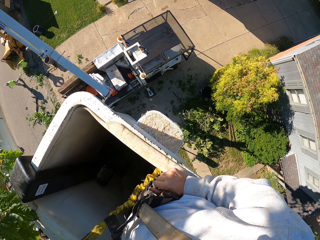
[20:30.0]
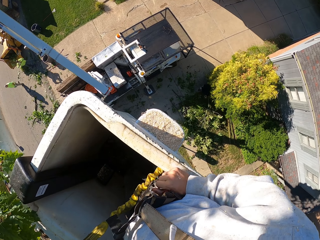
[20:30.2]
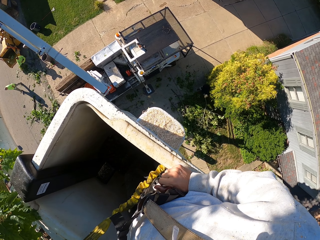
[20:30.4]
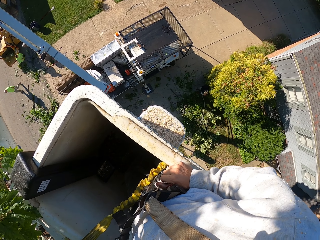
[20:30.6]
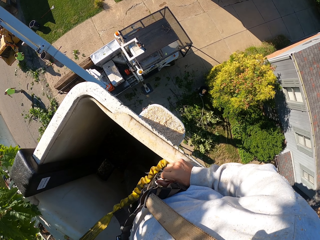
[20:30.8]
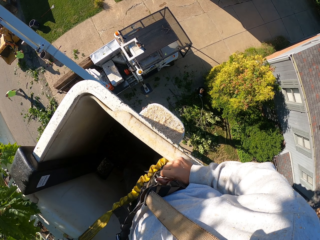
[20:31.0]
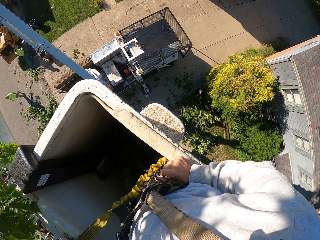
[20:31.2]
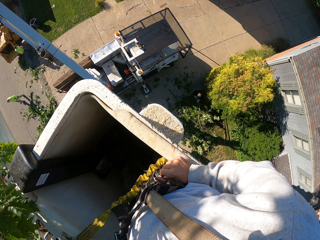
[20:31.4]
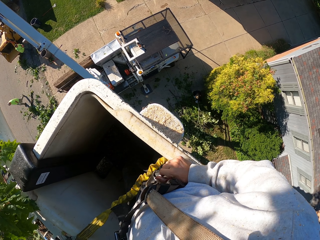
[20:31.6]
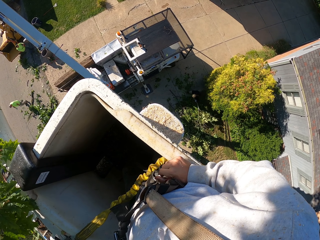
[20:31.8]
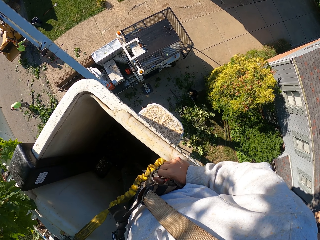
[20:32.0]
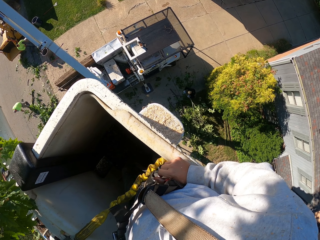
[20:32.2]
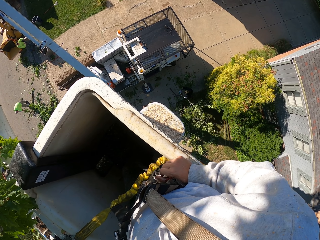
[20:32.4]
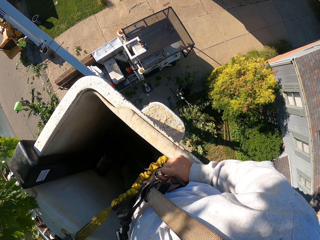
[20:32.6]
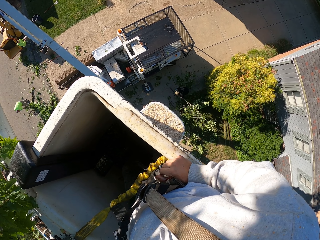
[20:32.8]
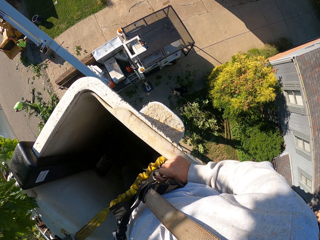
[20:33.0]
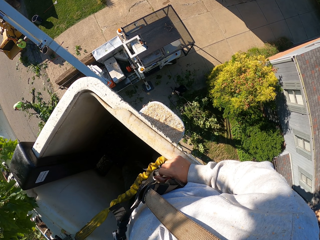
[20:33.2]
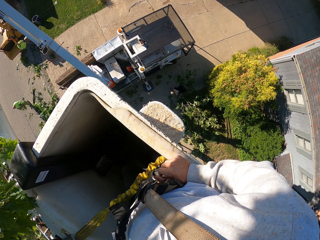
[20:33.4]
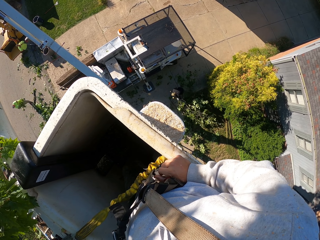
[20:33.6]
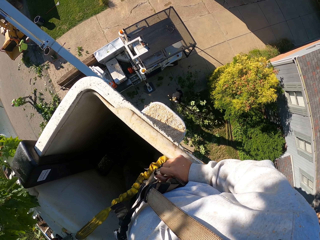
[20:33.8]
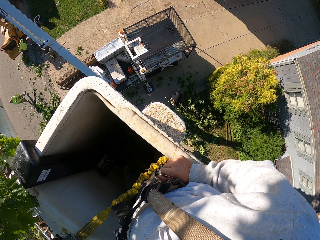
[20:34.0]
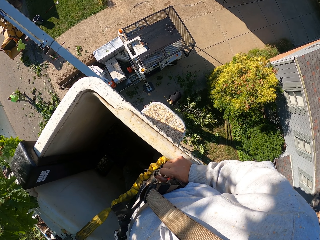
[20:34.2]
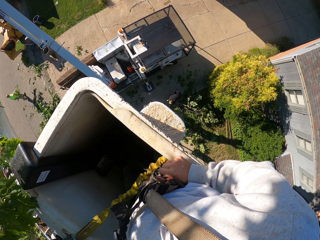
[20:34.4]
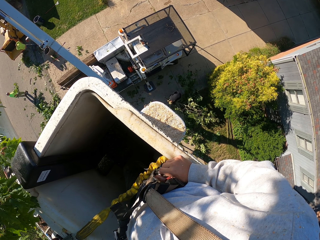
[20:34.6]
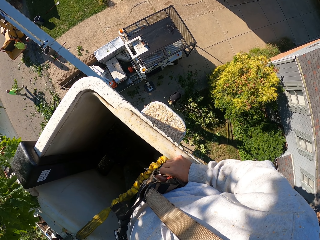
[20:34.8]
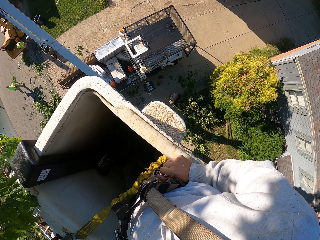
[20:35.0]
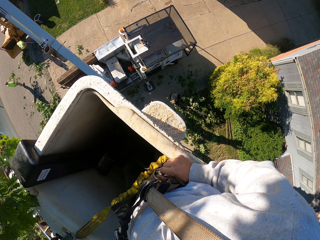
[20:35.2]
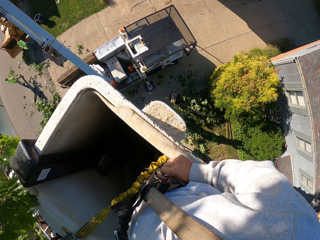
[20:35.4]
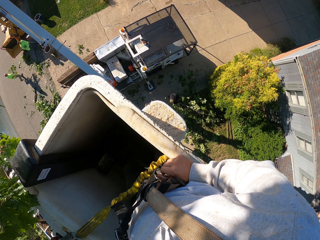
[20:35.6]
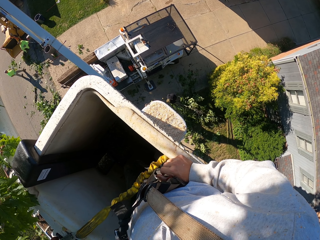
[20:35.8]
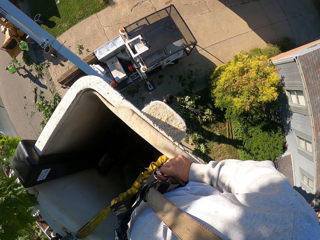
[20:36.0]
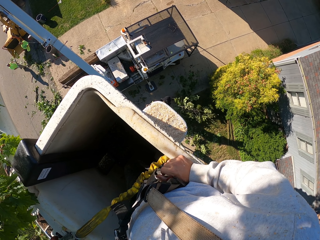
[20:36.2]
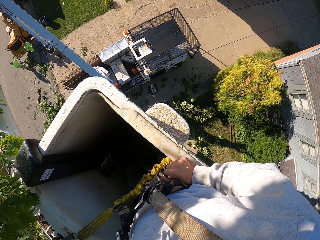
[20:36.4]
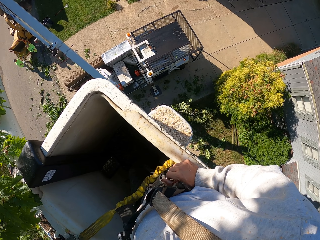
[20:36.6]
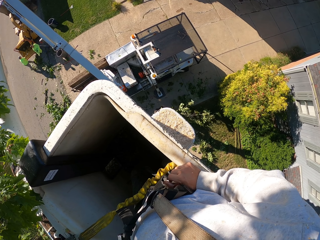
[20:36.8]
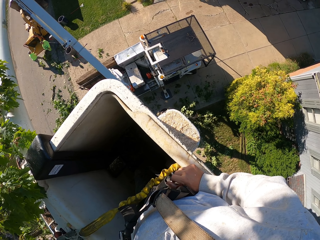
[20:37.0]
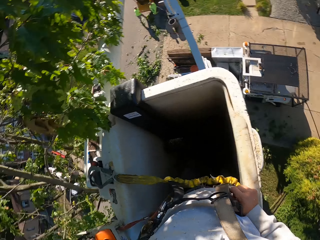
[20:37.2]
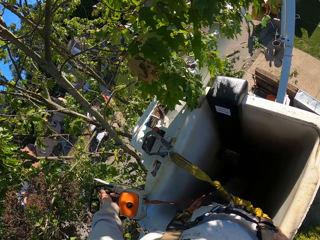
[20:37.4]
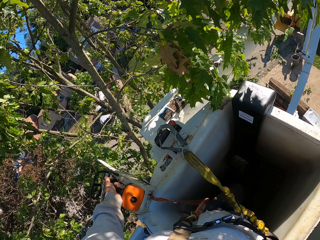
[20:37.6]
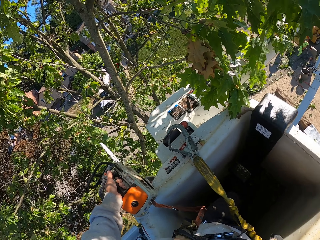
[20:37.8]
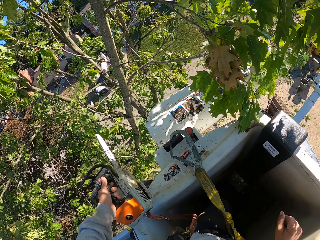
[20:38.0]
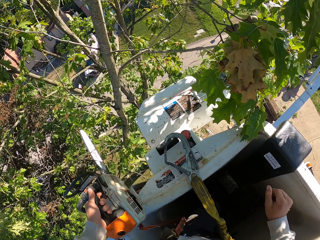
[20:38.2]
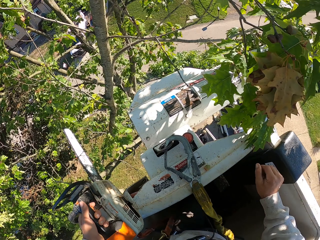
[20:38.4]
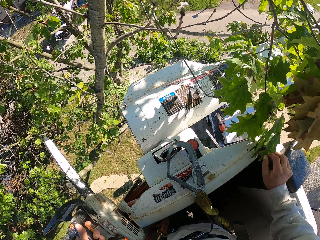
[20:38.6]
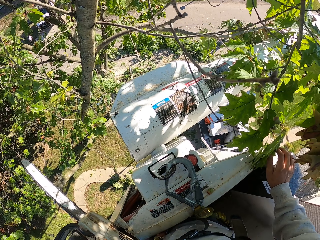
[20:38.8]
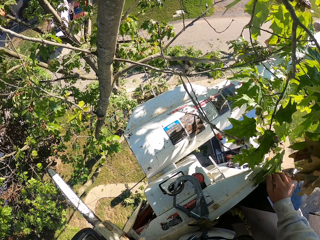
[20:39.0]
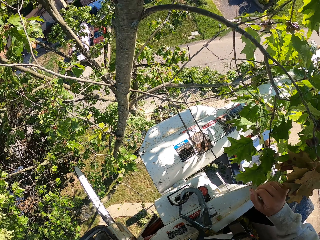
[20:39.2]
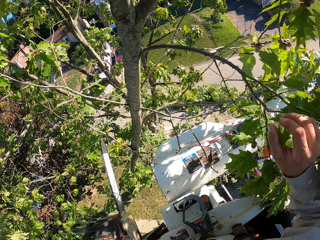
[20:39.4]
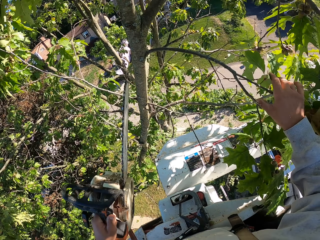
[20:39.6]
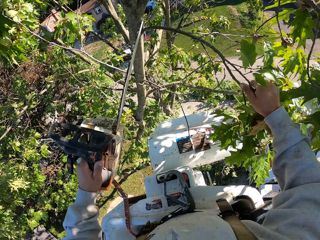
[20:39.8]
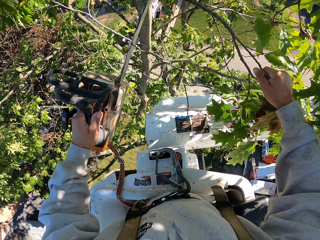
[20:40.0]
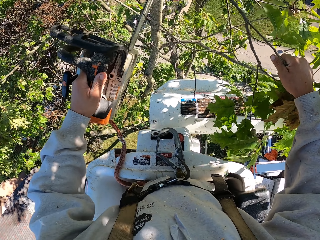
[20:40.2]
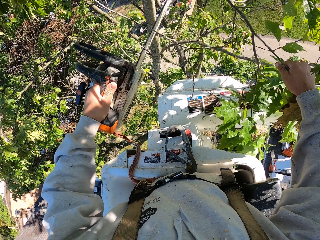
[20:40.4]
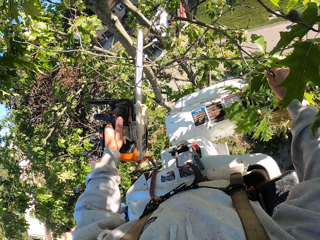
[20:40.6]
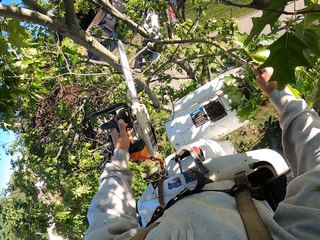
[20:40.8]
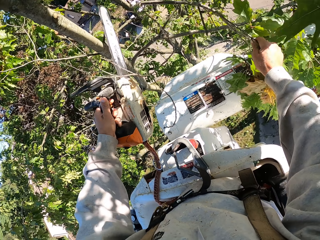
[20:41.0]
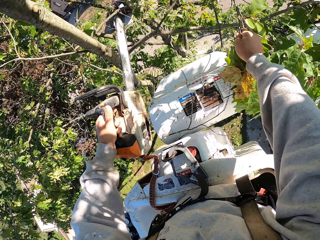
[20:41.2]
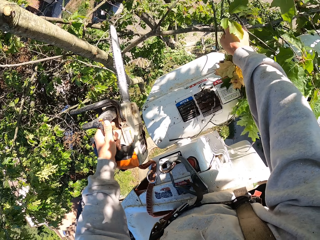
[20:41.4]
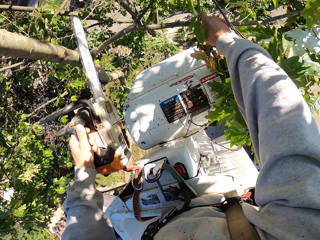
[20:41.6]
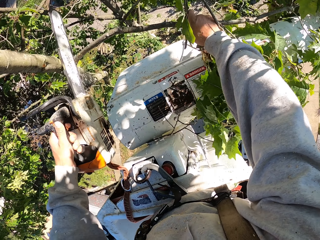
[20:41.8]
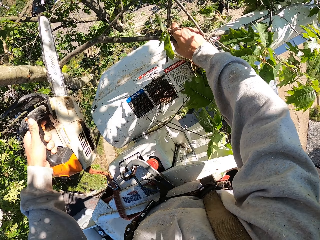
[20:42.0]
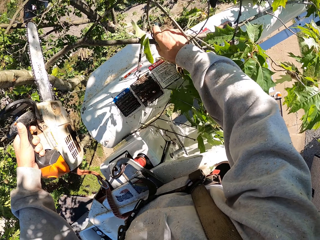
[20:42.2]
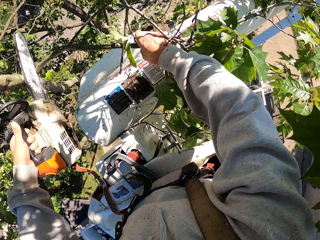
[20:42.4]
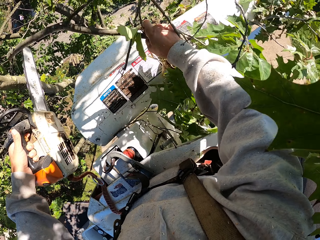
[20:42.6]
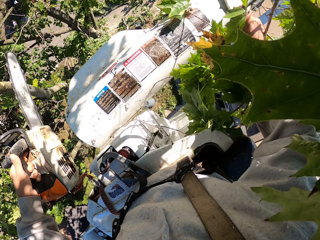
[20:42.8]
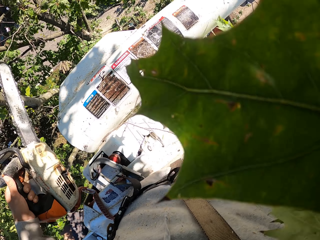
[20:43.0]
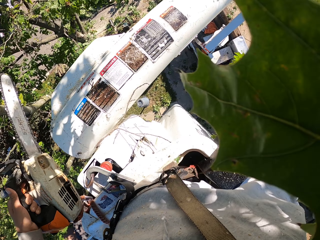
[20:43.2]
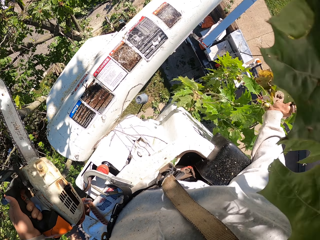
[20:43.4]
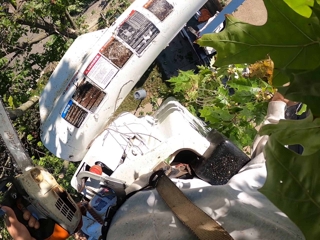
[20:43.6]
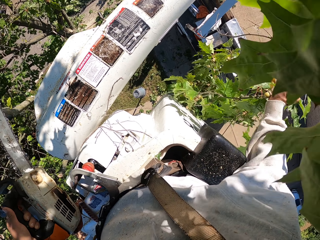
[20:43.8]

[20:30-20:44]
A man carries some tree branches from the ground with both hands. The man picks the trees. Another man carries some tree branches from the ground with both hands. The other man throws the tree branches into the truck with both hands. The first man walks around. The camera wearer holds a tree branch with his right hand. He touches the tree and cuts the tree branch from the tree with the chain saw in his left hand. He holds the tree branch with his right hand. He drops the tree. He cuts the tree branch from the tree with the chain saw in his left hand.

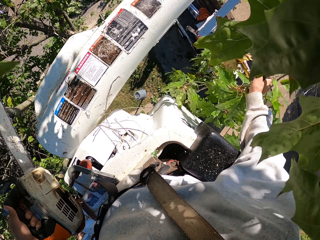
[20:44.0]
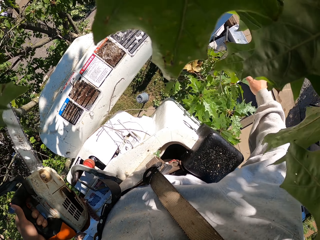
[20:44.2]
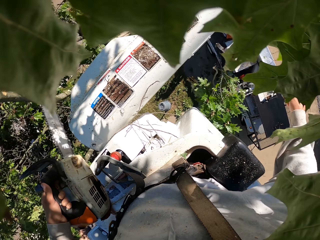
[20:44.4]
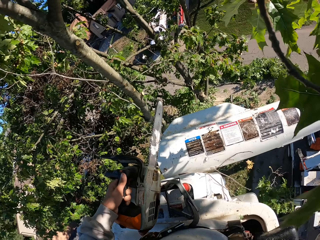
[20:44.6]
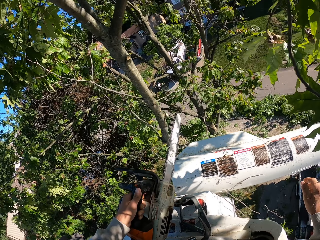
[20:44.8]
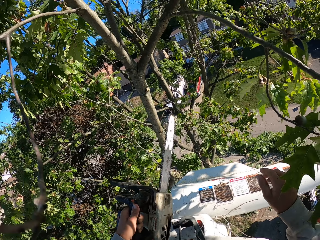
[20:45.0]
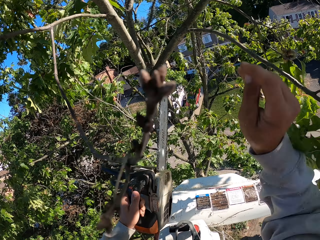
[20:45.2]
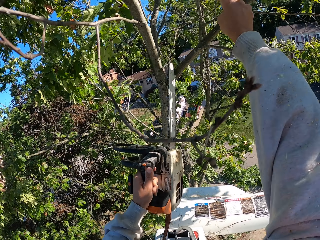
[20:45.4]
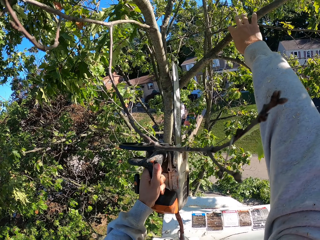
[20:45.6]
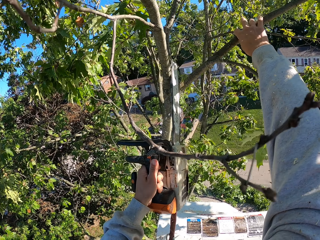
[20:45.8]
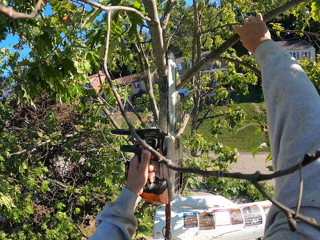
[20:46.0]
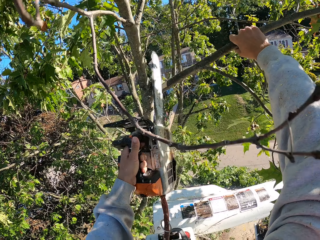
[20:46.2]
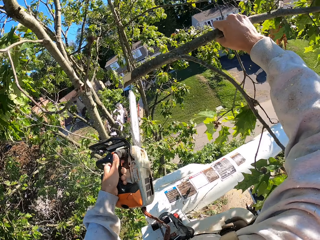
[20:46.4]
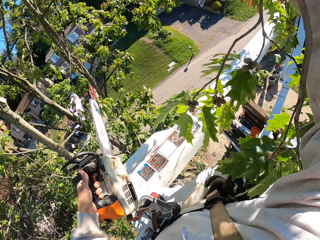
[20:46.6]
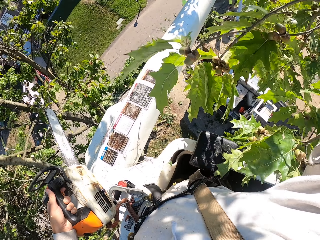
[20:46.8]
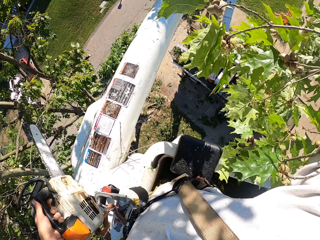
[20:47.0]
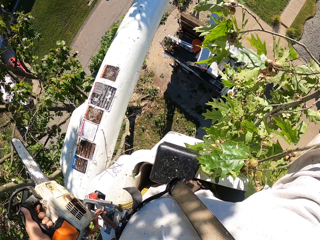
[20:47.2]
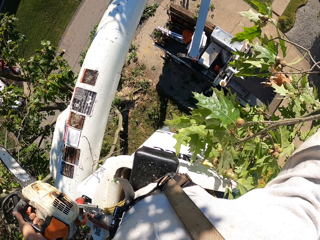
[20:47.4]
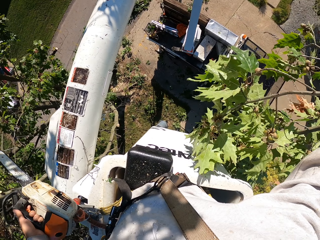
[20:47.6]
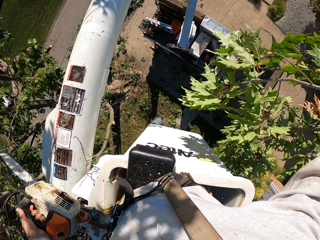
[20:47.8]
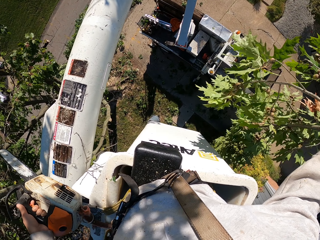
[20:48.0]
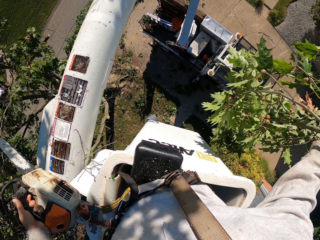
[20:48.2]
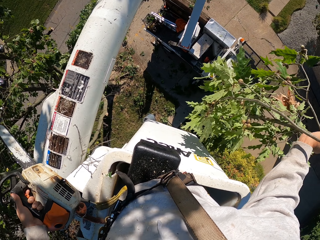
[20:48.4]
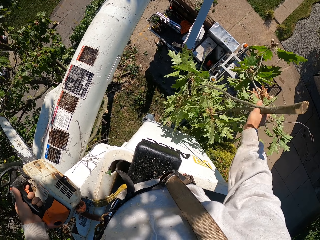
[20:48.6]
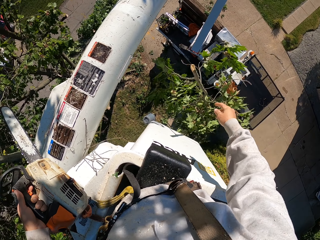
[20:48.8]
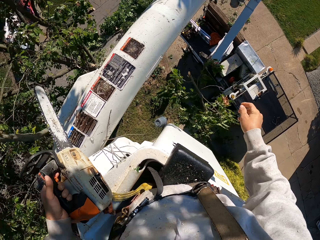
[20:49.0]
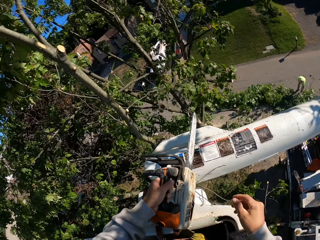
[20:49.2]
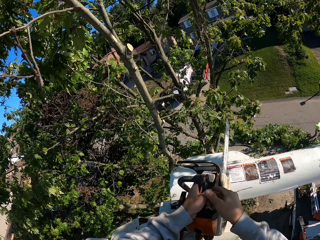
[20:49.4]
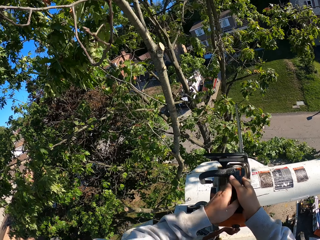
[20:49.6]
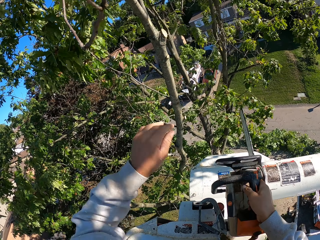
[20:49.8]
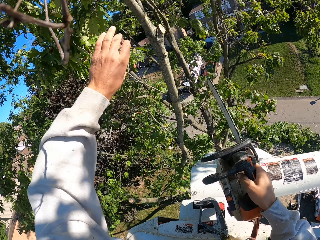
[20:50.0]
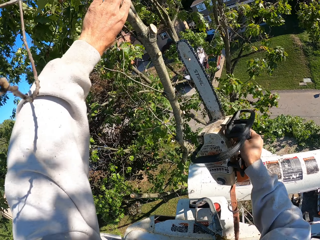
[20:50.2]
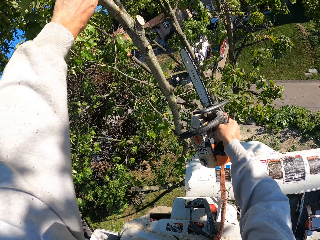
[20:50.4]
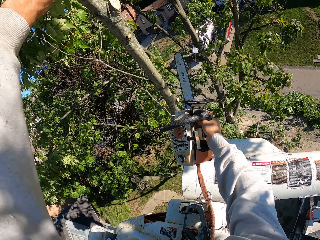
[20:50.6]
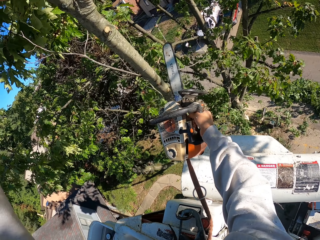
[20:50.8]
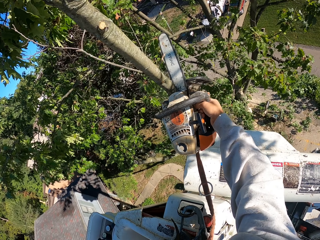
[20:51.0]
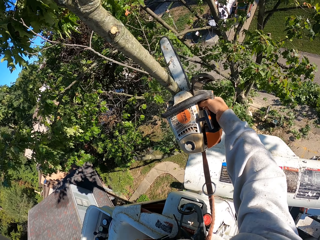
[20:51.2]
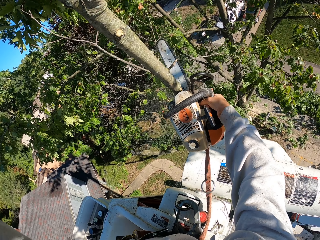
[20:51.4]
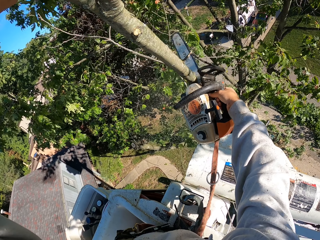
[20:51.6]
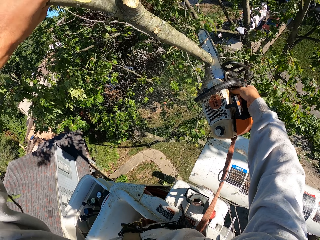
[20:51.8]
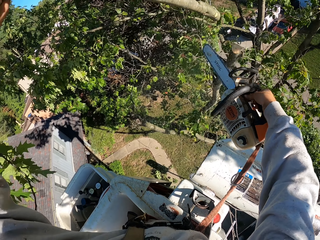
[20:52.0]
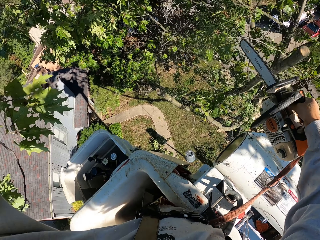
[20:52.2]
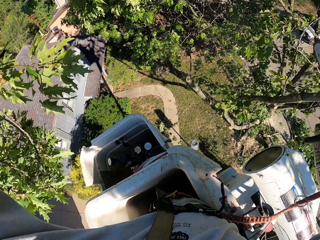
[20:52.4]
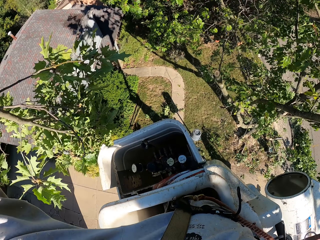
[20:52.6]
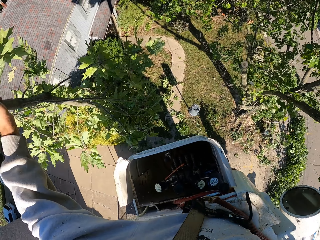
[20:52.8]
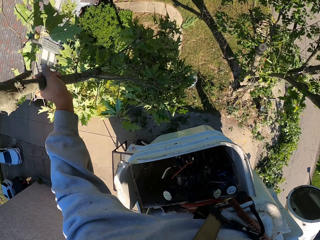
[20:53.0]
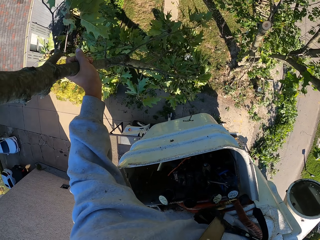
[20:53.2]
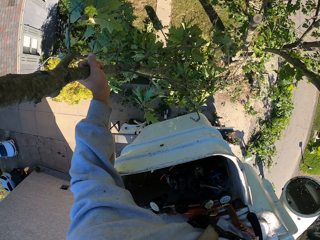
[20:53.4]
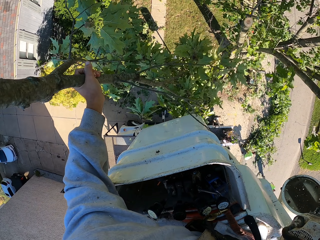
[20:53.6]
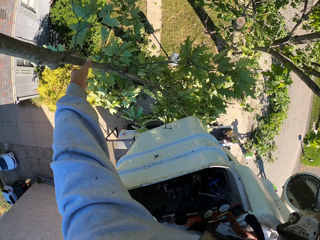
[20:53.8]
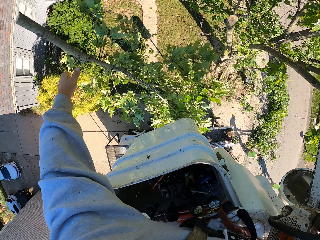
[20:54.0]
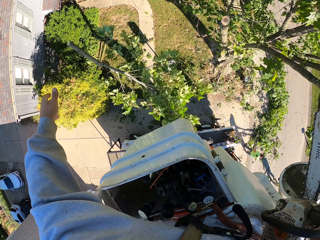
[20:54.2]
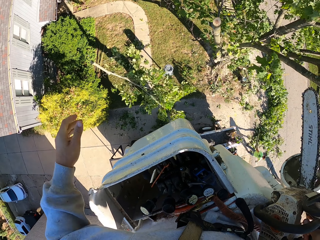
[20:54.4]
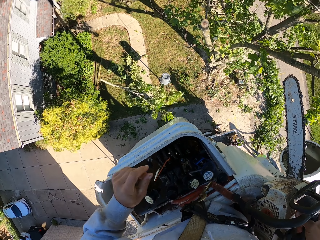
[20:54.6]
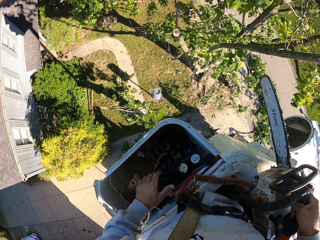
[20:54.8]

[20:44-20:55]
The camera wearer throws the tree branches in his right hand to the ground. He holds a tree branch with his right hand. He touches the tree and cuts the tree branch from the tree with the chain saw in his left hand. He throws the tree branch in his right hand to the ground. He transfers the chain saw from his left hand to his right hand. He holds the tree branch with his left hand. He cuts the tree branch from the tree with the chain saw in his right hand. He throws the tree branch in his left hand to the ground.
